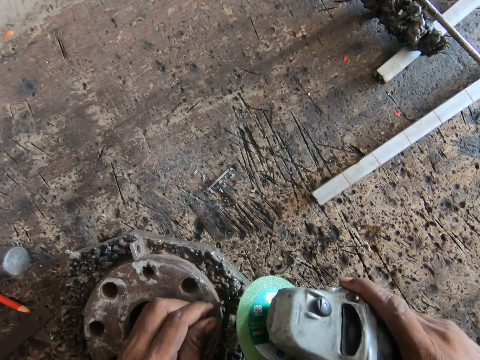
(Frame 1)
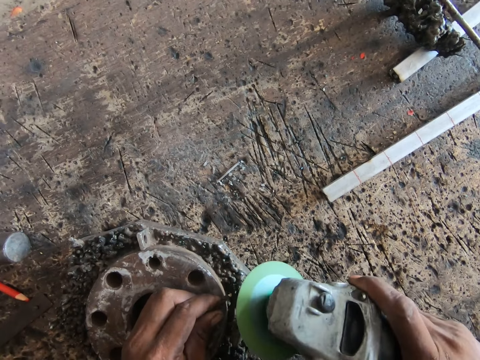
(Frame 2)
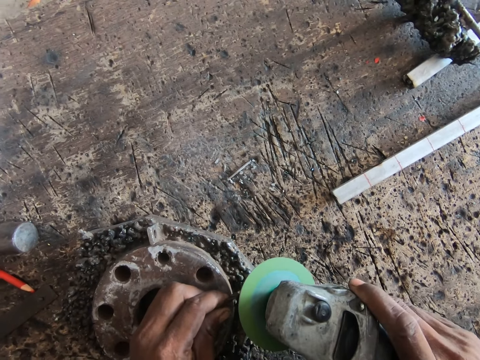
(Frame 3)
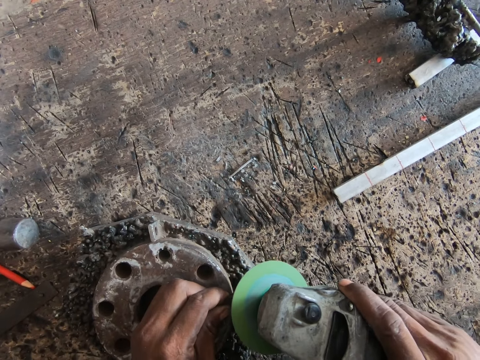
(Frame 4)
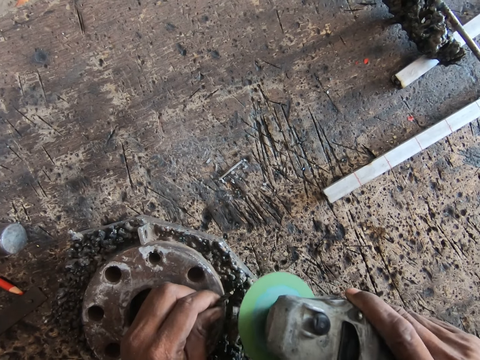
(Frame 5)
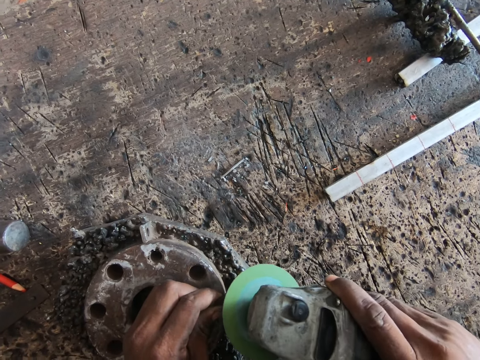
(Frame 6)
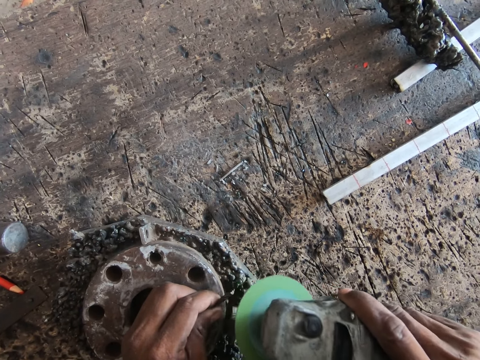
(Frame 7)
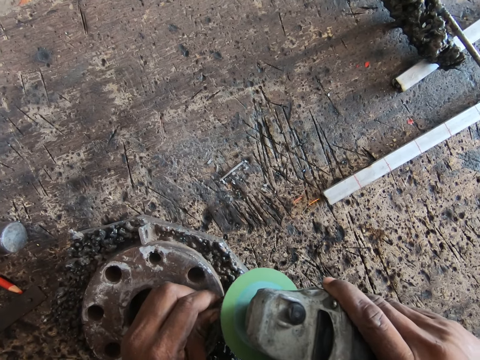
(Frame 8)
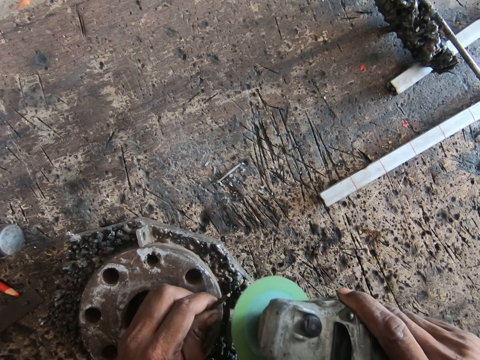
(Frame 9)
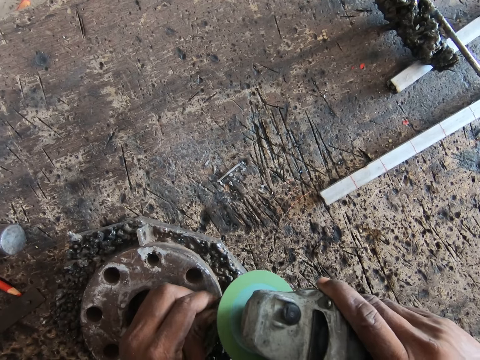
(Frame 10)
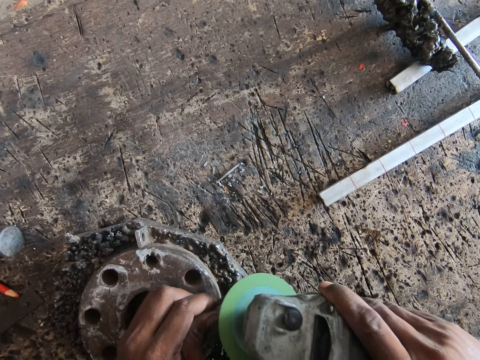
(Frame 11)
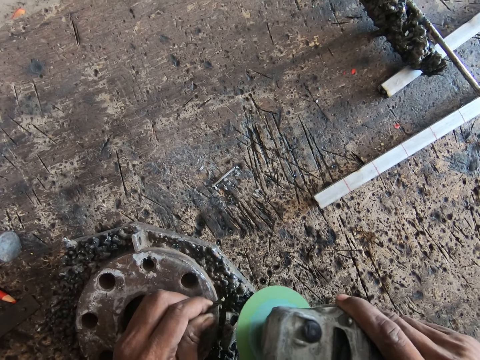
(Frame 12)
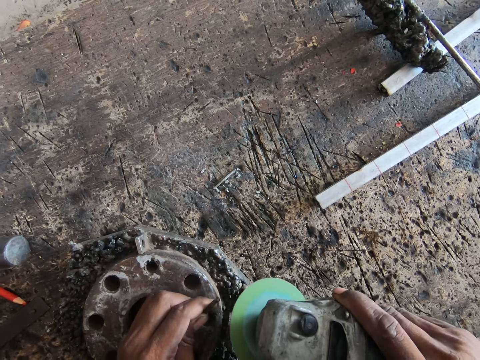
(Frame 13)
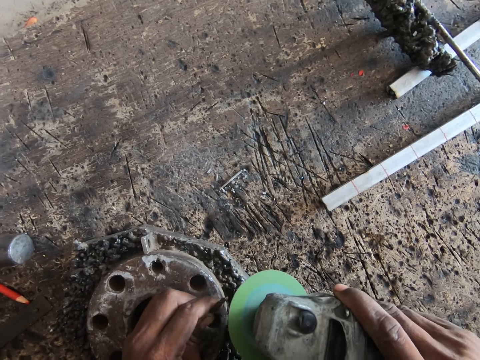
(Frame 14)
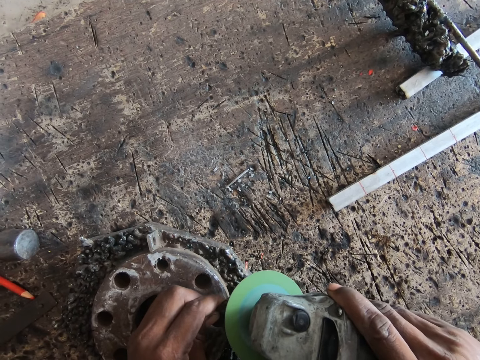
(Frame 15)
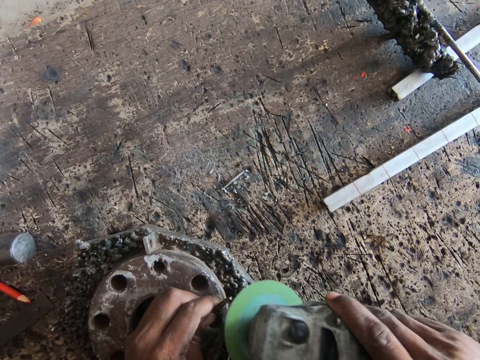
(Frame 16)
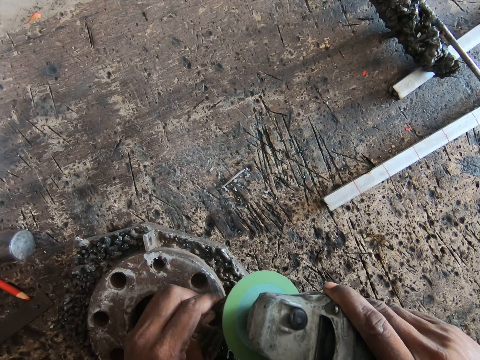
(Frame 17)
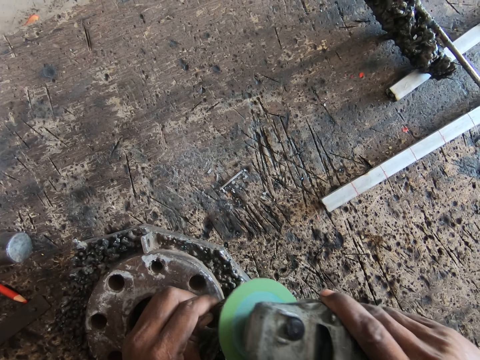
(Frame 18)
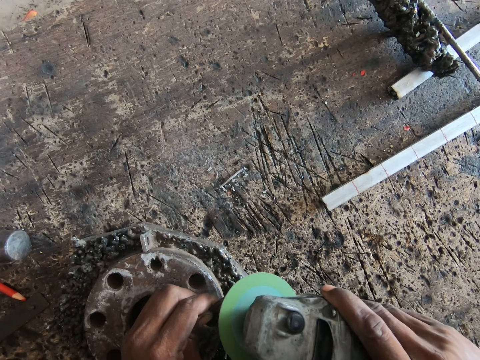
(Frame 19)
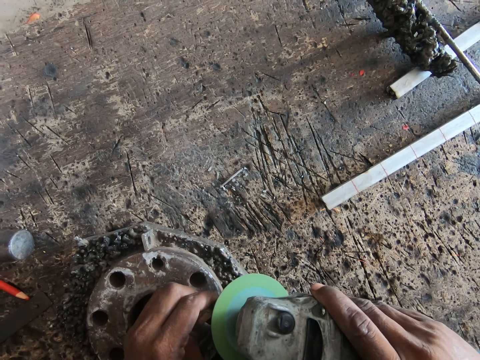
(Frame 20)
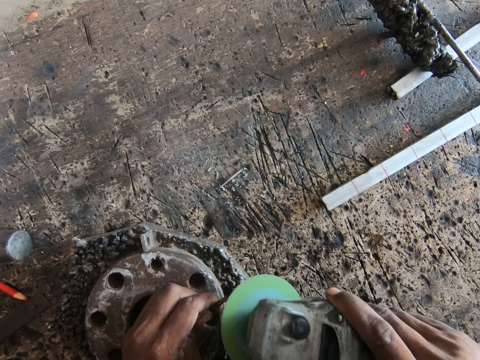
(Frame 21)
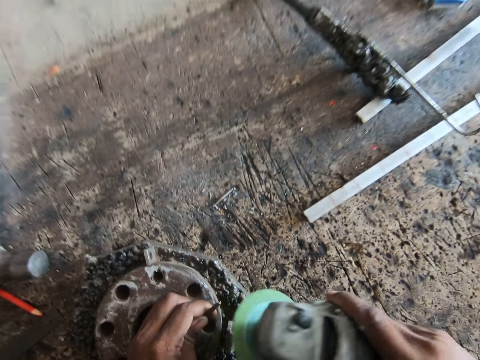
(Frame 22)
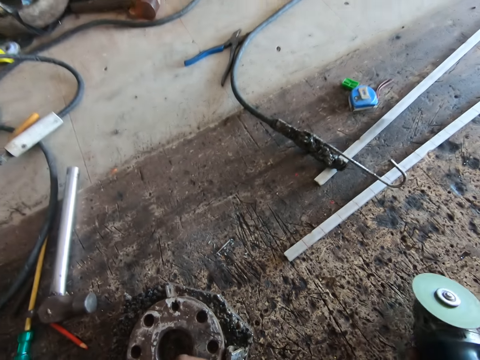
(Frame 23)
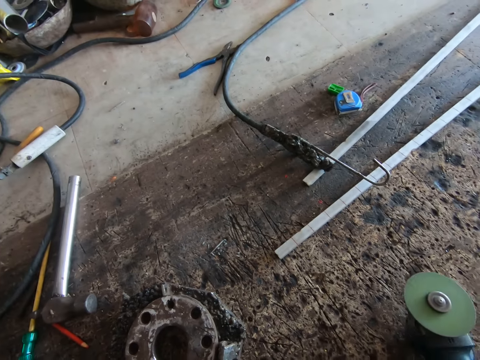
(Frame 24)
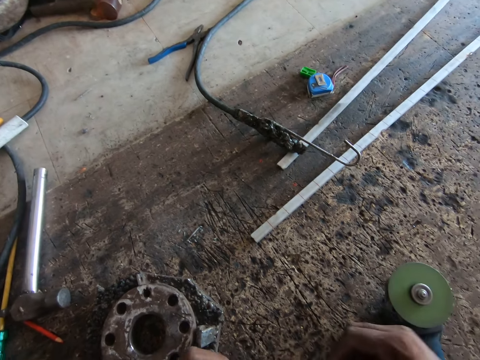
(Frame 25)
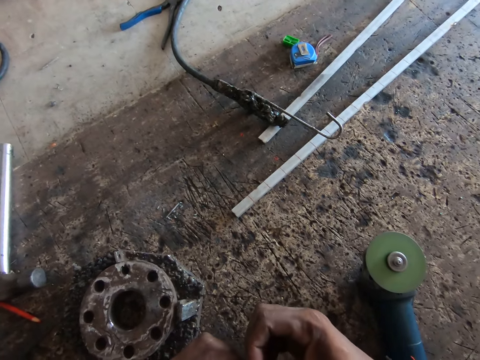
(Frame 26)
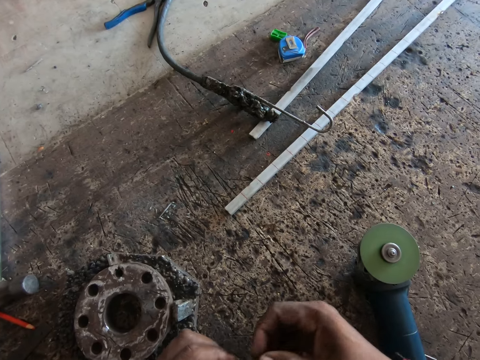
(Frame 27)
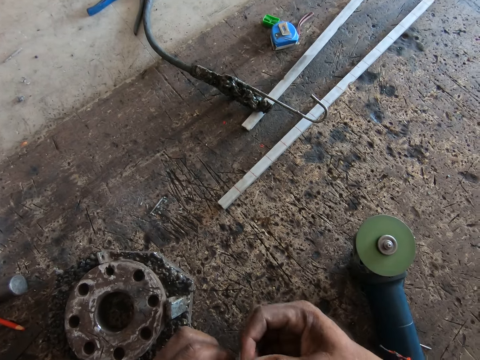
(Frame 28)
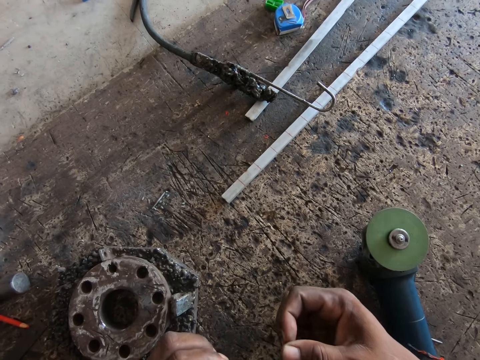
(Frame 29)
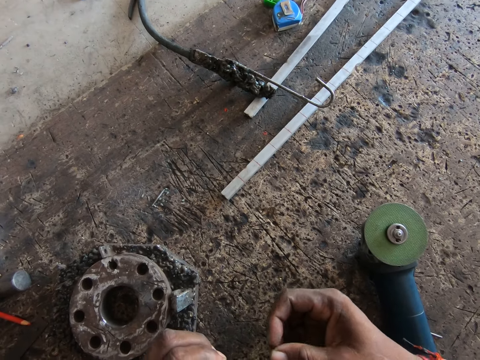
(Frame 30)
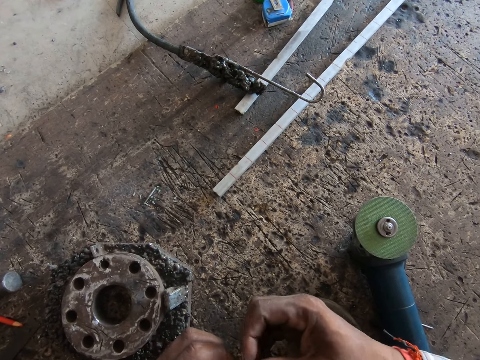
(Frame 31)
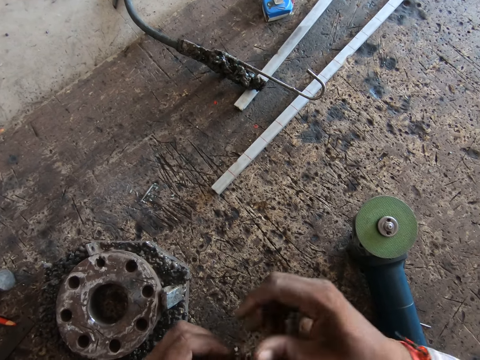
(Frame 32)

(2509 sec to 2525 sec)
The camera wearer welds a nail. He smoothens the drill bit with the angle grinder in his right hand. He lifts the drill bit from the iron on the floor with his left hand. He drops the angle grinder in his right hand on the floor. He pulls the electric grinder slowly. He cleans the drill bit with his right hand. He moves his hand forward. He slides his hand through the nail.

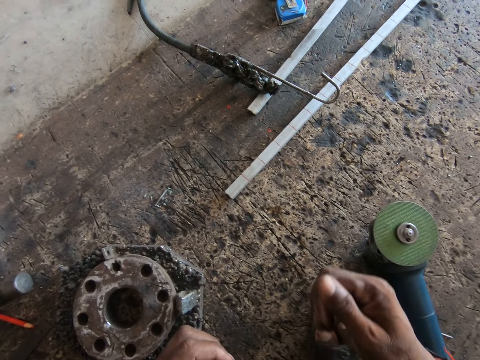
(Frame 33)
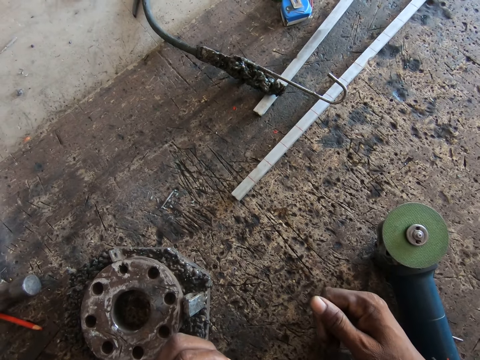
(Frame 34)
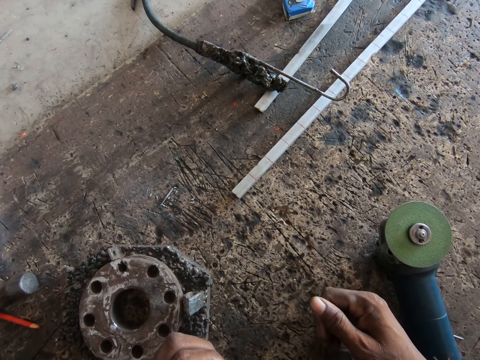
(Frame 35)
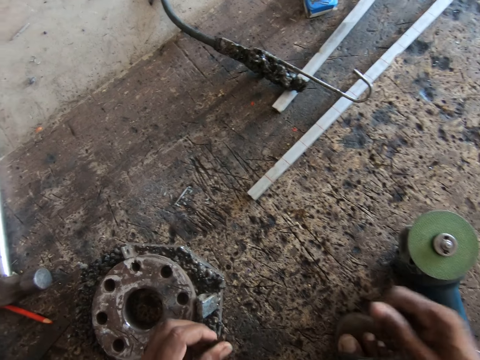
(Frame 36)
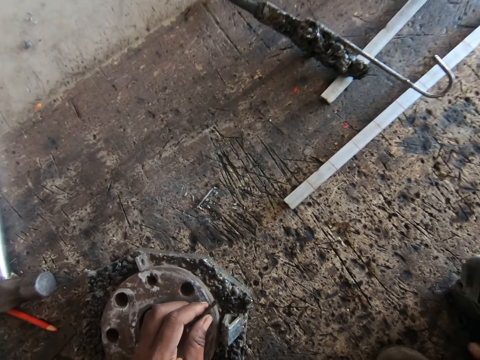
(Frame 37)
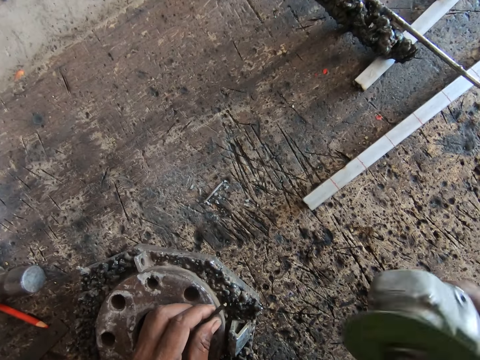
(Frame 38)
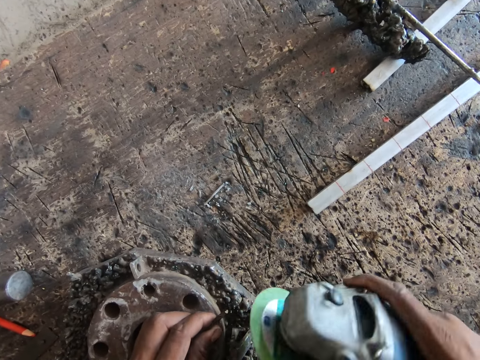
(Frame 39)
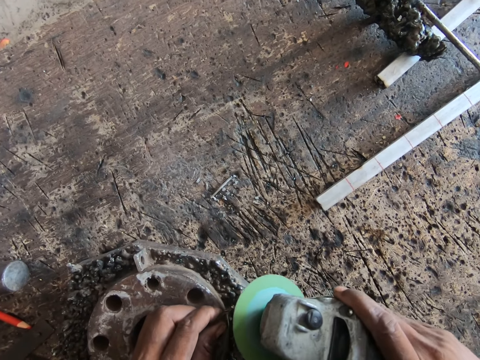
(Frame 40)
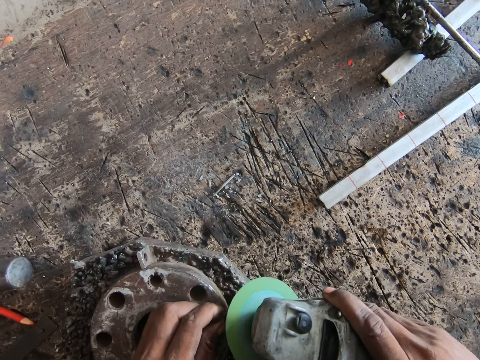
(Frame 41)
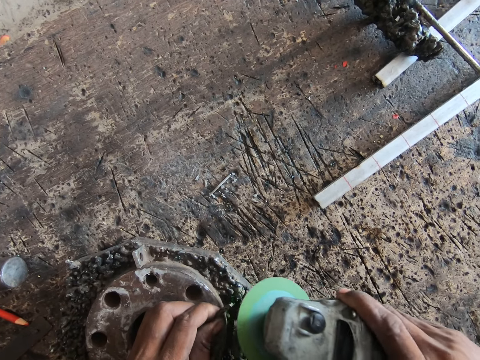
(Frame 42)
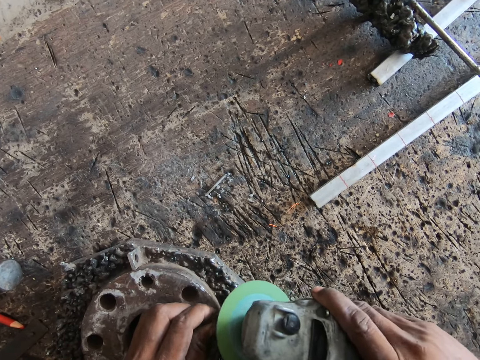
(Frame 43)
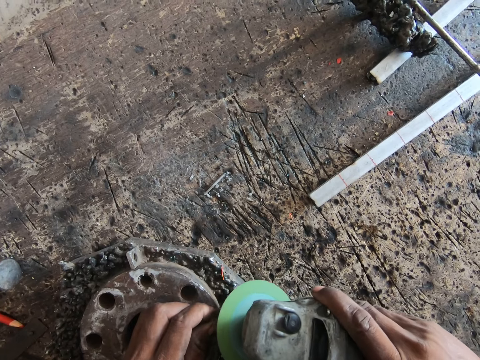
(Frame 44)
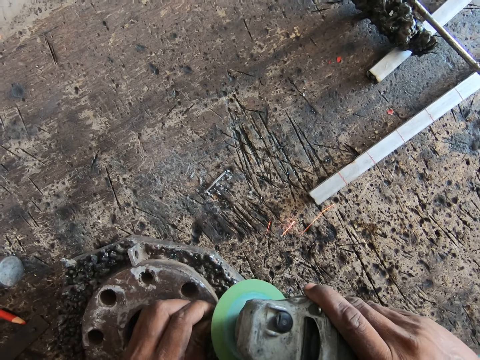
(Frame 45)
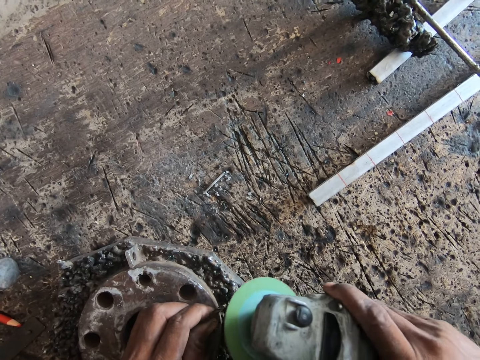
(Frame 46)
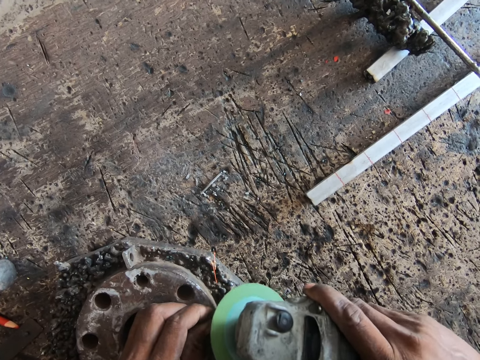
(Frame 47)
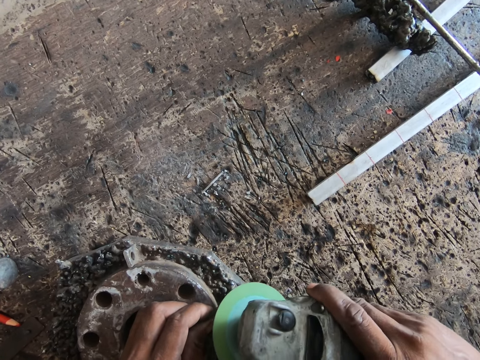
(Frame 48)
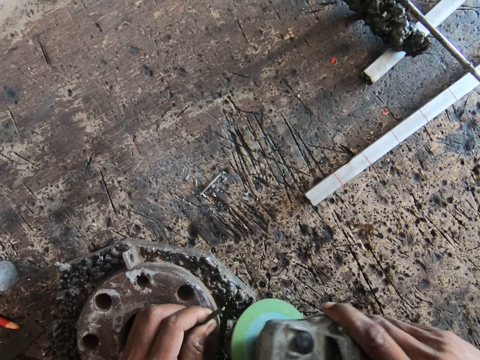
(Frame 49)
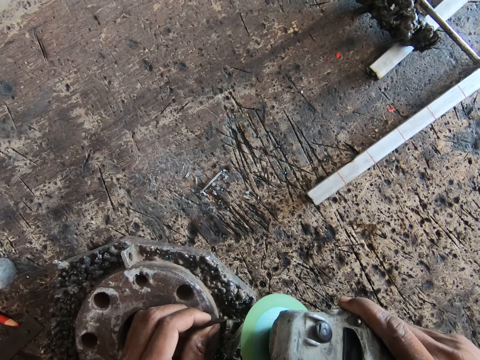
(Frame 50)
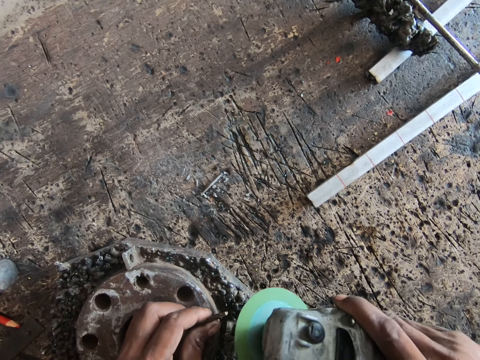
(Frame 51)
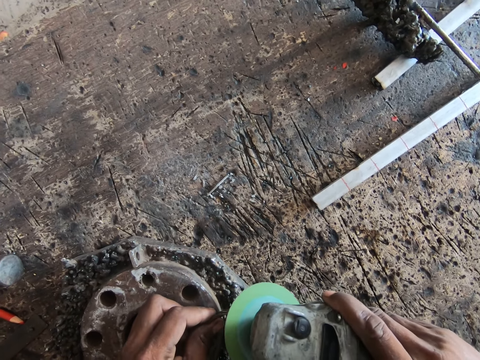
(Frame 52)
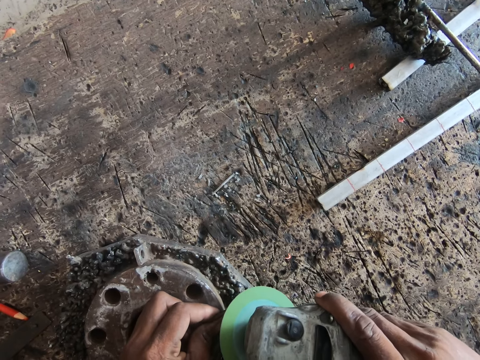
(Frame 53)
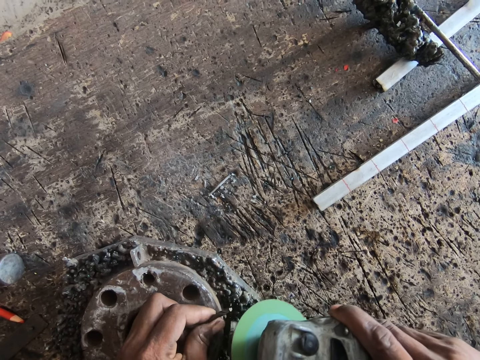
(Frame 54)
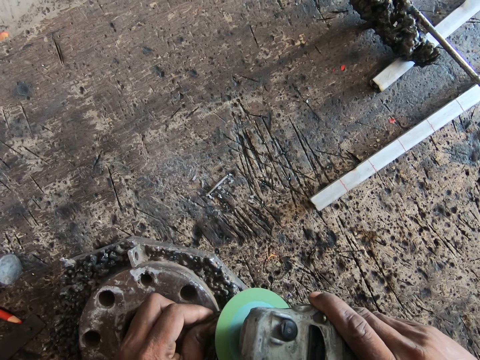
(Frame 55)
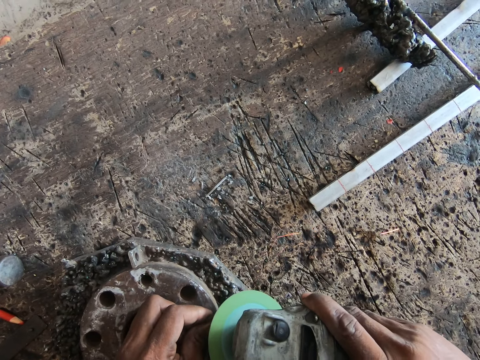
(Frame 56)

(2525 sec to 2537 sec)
The camera wearer places the drill bit or nail on the iron on the floor with his left hand. He picks the angle grinder from the floor with his right hand. He welds the nail. He smoothens the drill bit with the angle grinder in his right hand.
